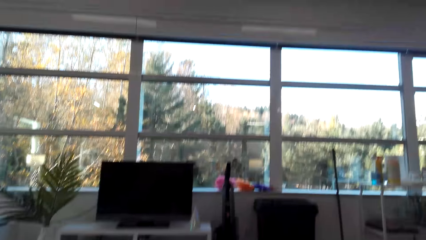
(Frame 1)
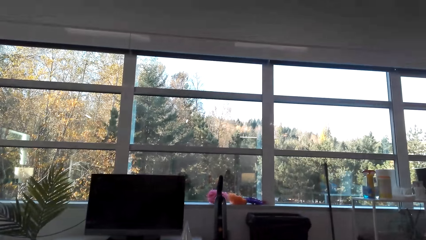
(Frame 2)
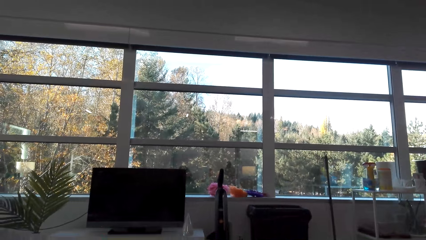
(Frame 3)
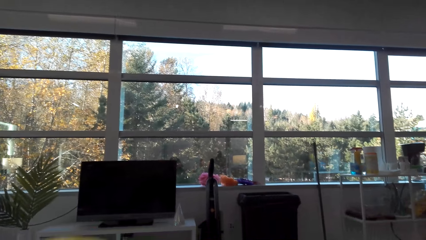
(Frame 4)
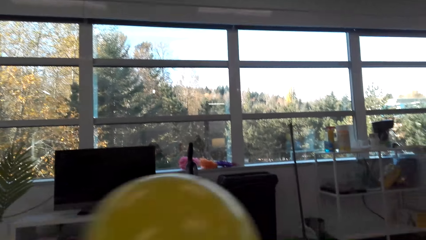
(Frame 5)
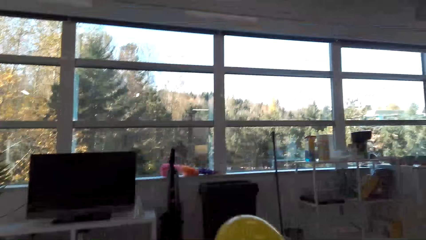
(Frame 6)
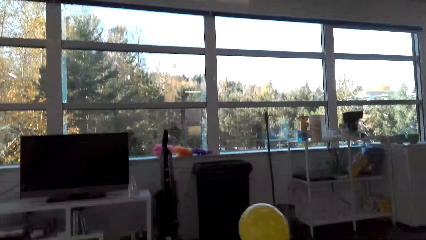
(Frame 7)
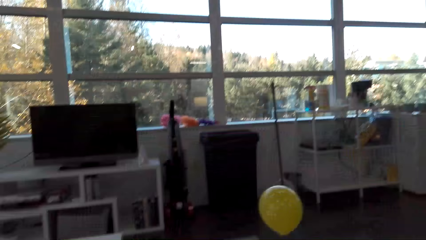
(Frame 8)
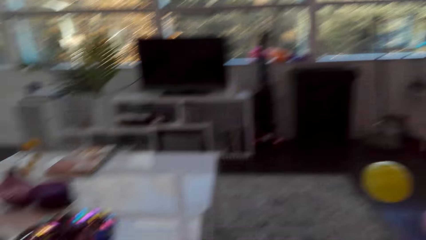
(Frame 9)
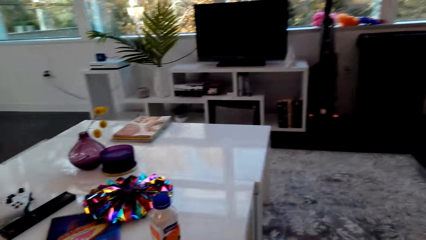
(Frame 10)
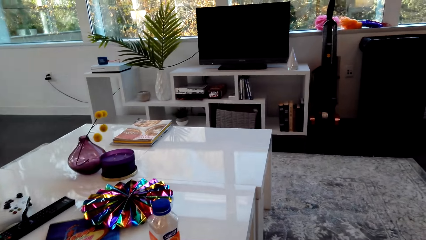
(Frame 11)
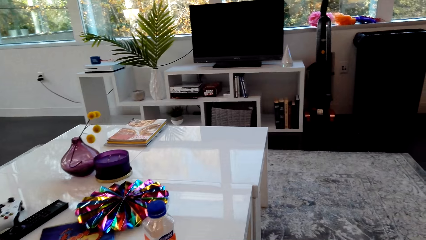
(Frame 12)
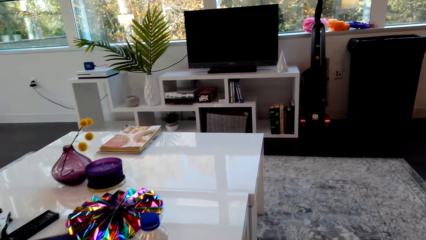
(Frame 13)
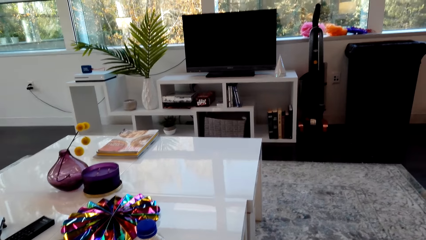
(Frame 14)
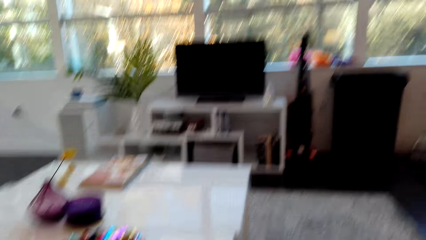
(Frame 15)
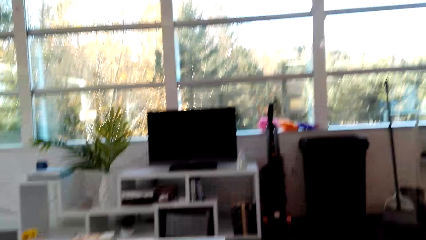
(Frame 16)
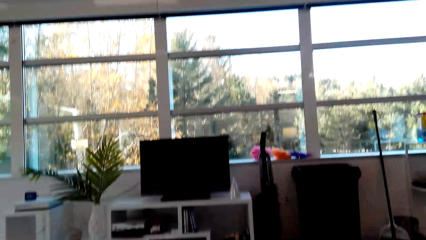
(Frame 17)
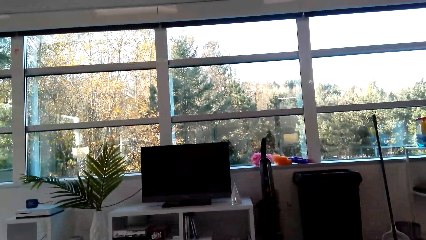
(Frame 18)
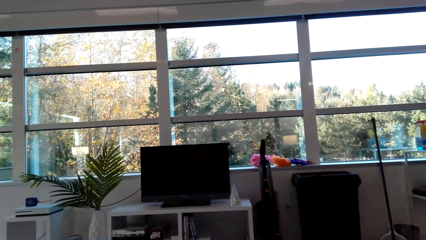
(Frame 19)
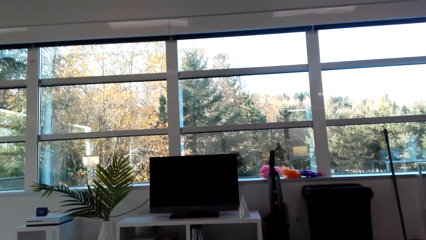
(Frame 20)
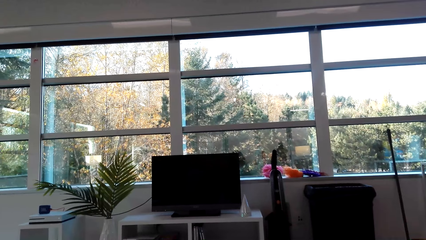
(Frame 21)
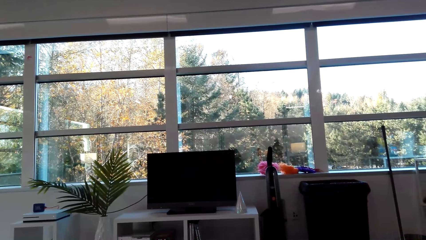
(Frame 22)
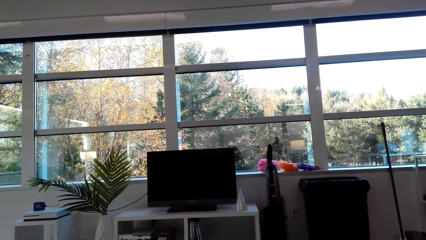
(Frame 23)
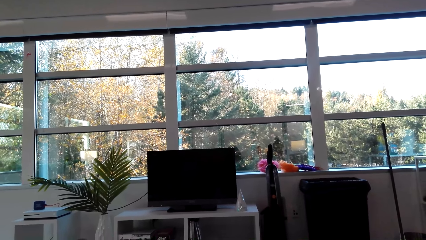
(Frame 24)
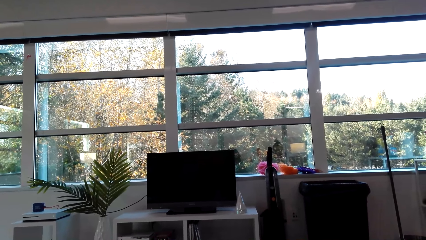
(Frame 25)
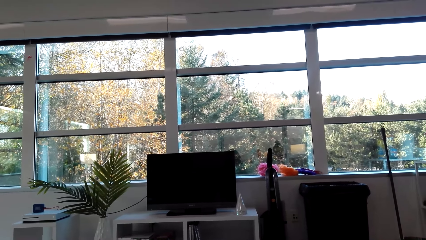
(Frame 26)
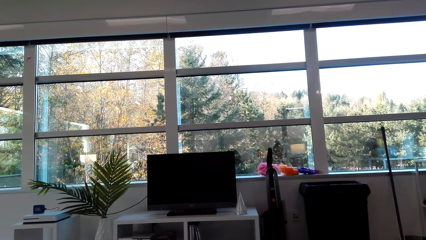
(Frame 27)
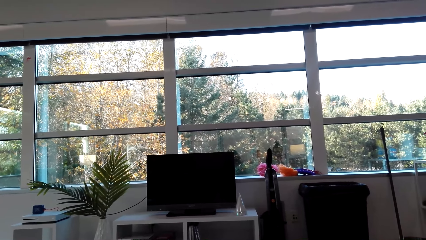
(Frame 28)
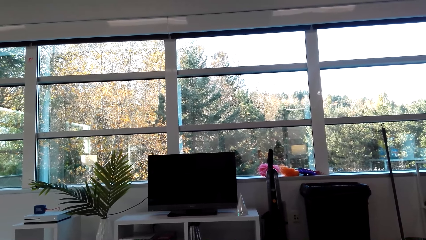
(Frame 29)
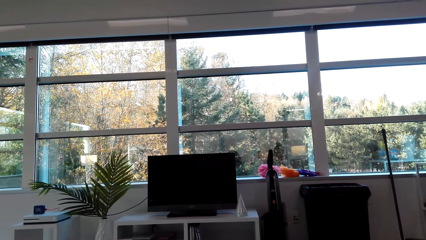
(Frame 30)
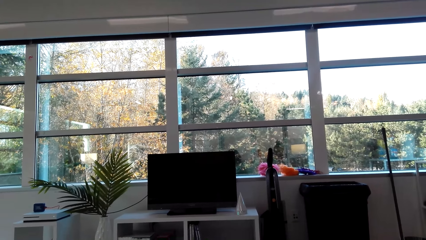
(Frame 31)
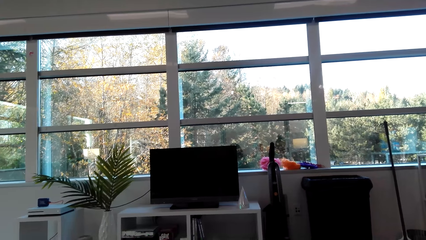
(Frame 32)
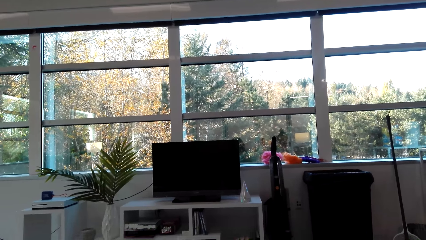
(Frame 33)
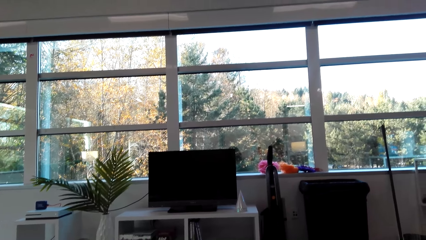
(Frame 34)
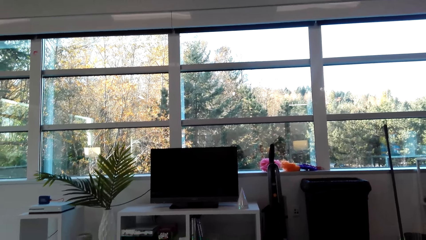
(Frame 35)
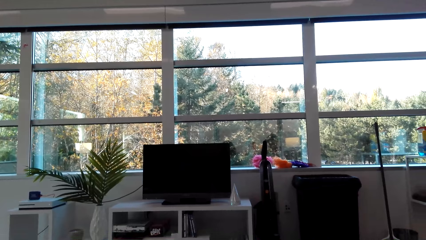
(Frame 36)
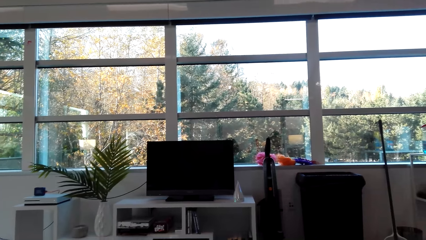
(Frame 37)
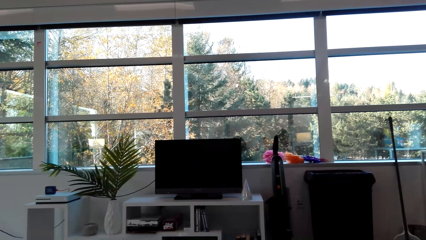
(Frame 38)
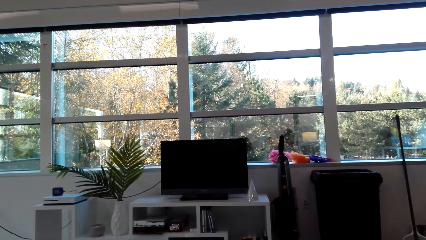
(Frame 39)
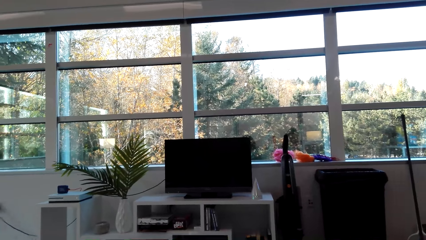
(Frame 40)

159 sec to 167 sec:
The camera wearer drops the balloon on the ground.

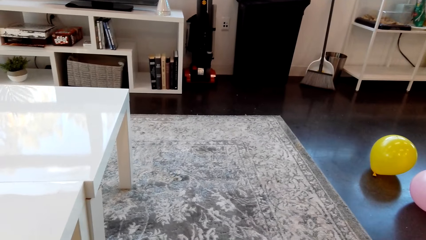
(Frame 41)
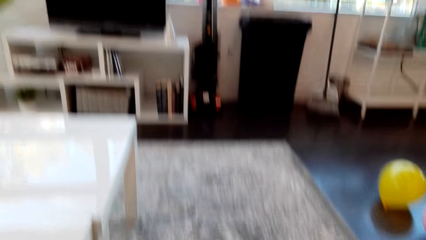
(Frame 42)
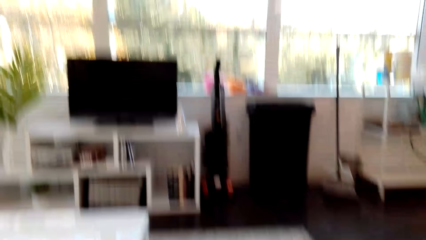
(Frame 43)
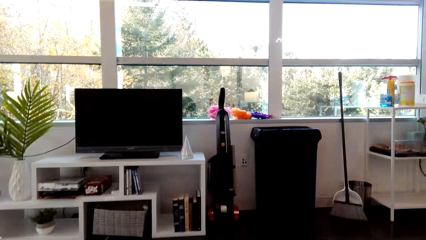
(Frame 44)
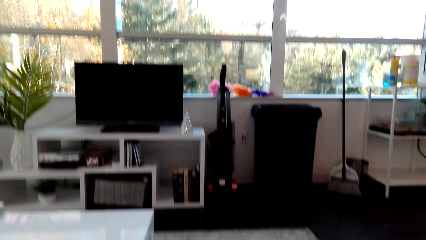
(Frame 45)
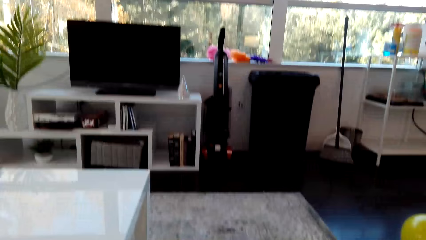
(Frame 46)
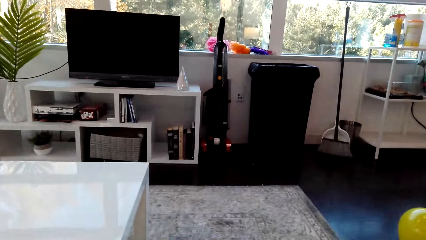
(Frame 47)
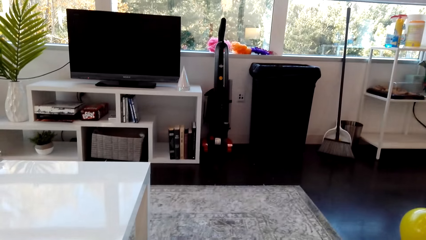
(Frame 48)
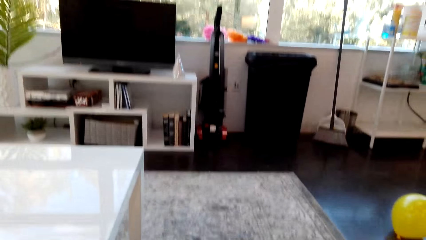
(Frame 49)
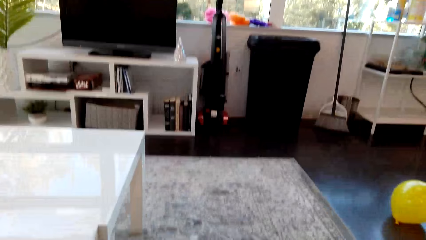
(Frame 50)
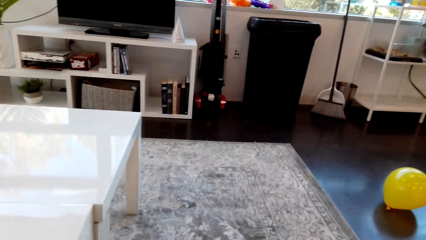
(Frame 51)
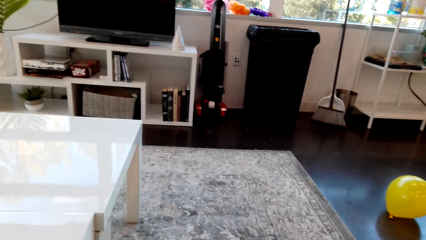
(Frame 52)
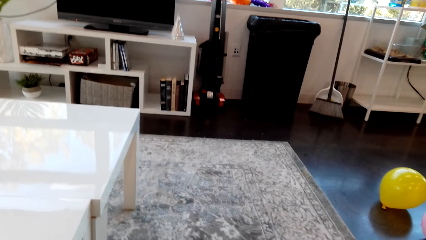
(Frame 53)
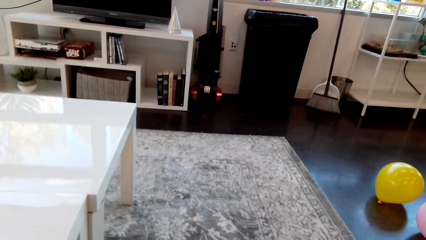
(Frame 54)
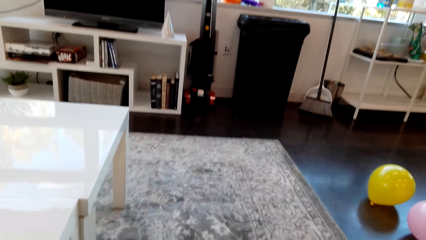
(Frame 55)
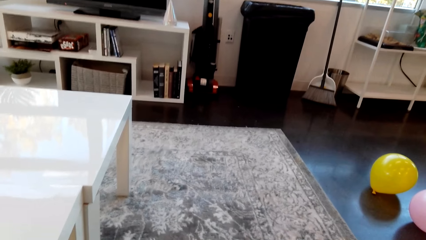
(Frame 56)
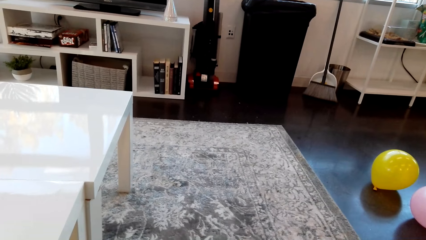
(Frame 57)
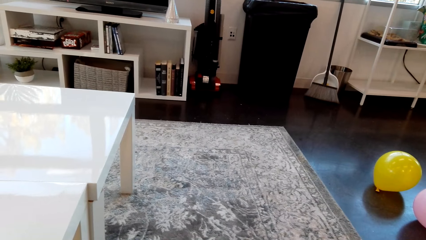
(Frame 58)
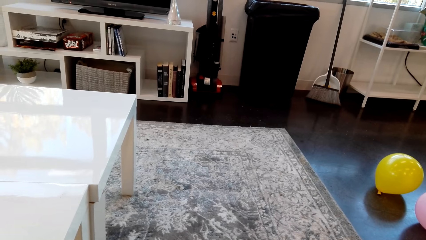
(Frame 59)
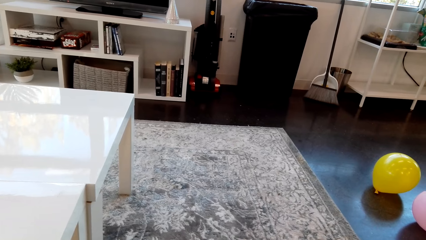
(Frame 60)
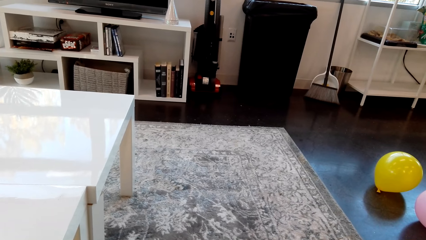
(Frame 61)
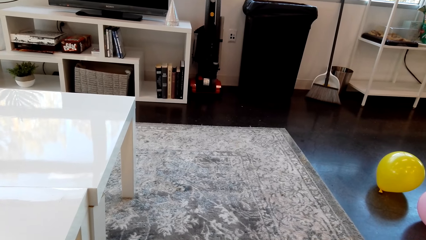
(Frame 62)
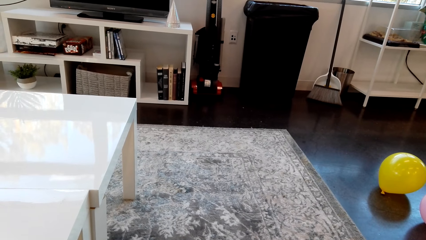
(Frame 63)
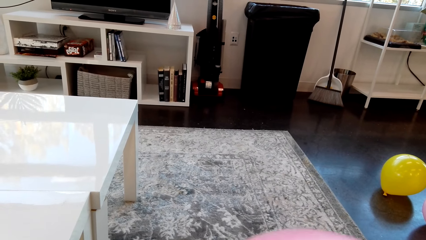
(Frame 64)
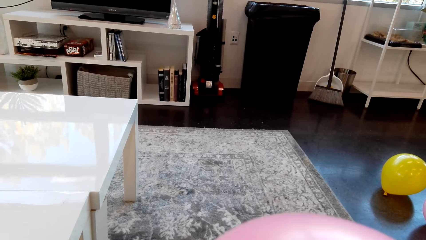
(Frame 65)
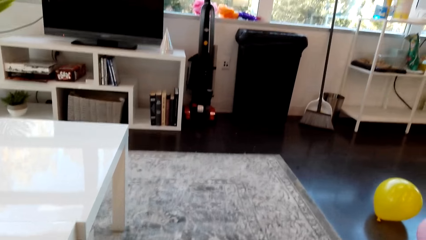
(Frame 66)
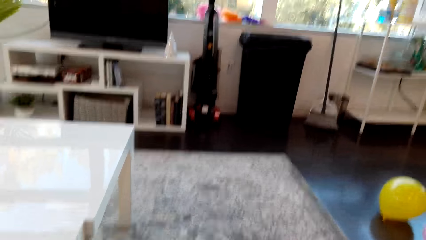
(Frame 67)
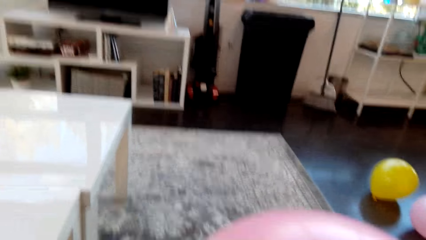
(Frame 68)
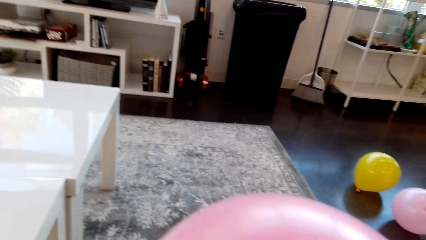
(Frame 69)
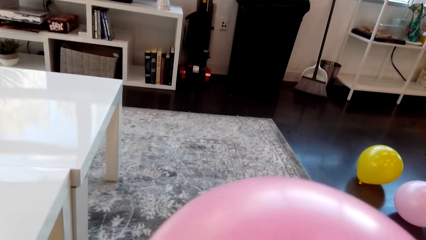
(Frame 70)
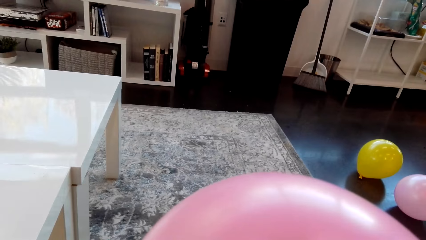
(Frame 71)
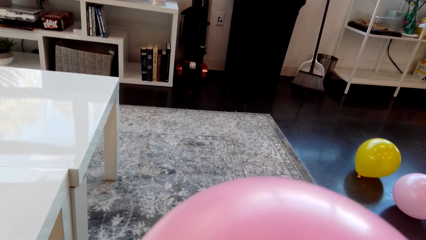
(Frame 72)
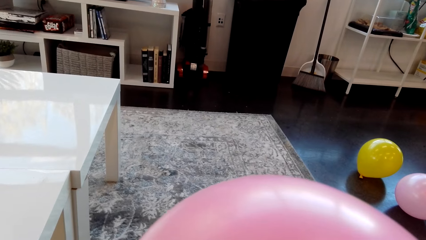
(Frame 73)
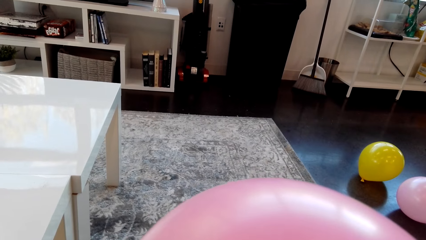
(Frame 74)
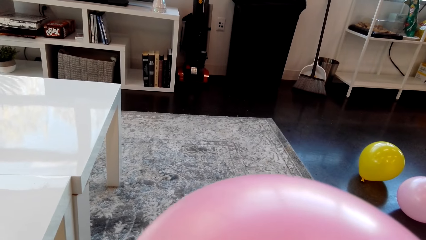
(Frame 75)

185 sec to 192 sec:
The camera wearer touches on the camera. They look on in the room.
